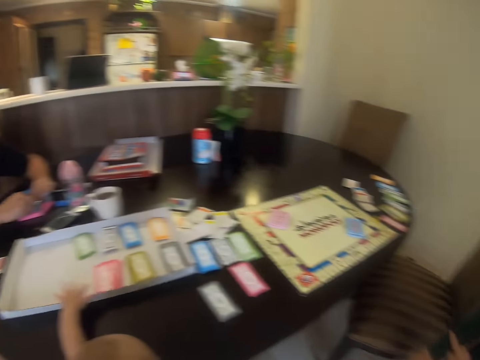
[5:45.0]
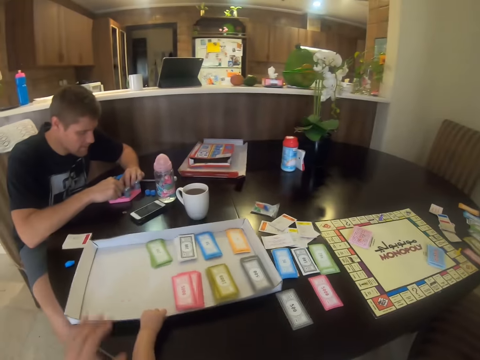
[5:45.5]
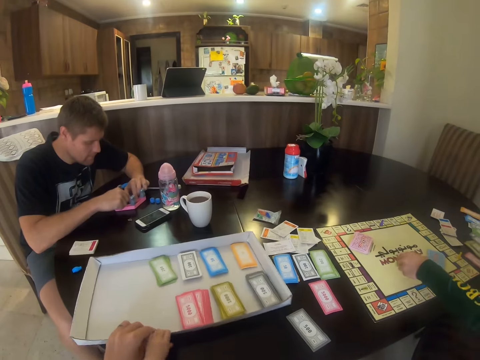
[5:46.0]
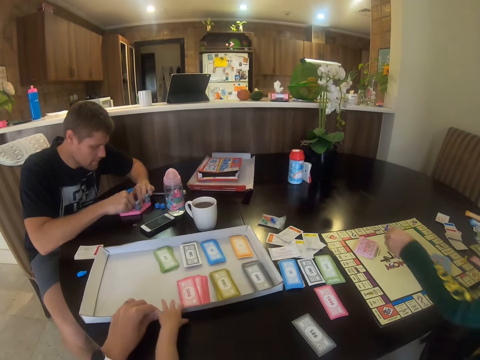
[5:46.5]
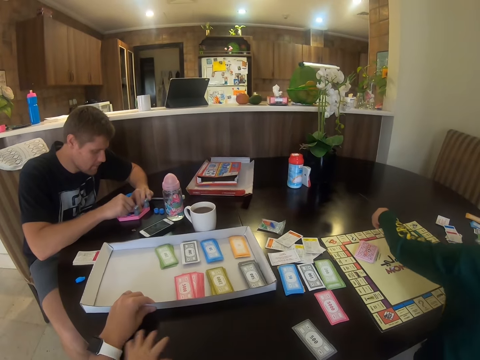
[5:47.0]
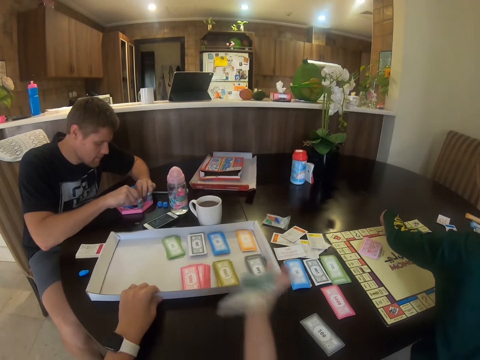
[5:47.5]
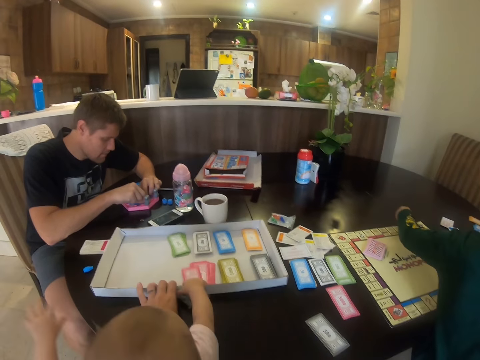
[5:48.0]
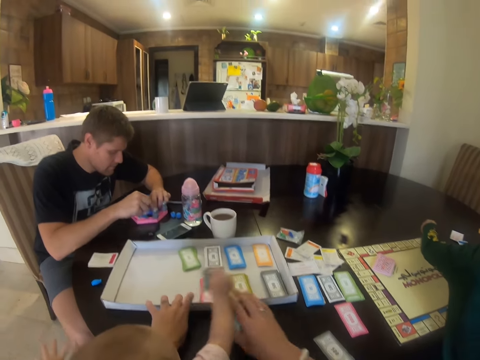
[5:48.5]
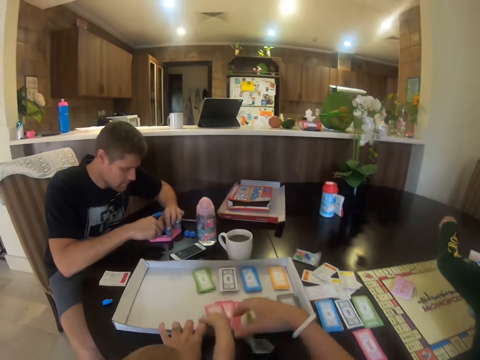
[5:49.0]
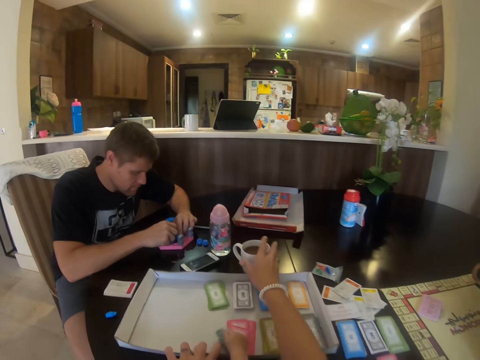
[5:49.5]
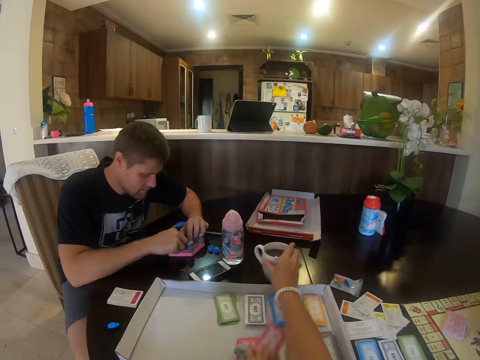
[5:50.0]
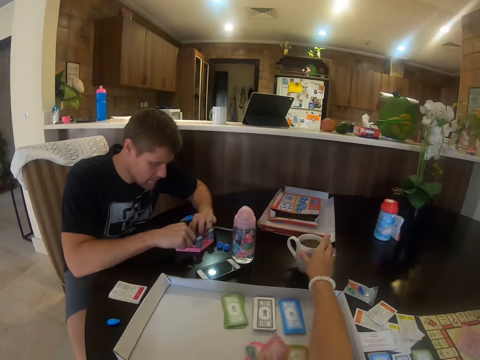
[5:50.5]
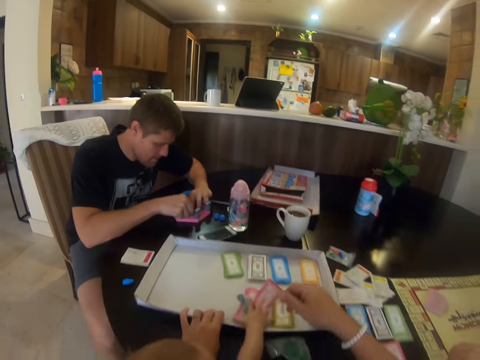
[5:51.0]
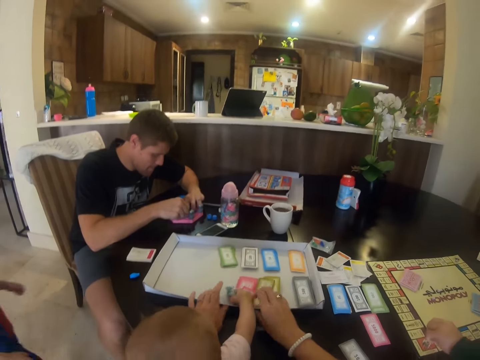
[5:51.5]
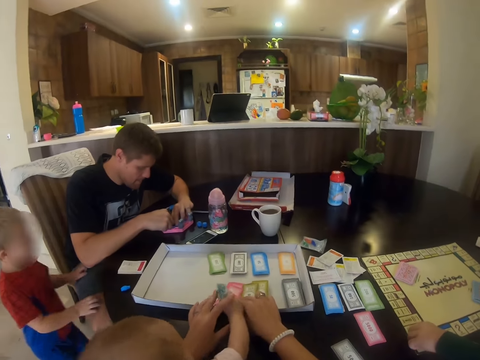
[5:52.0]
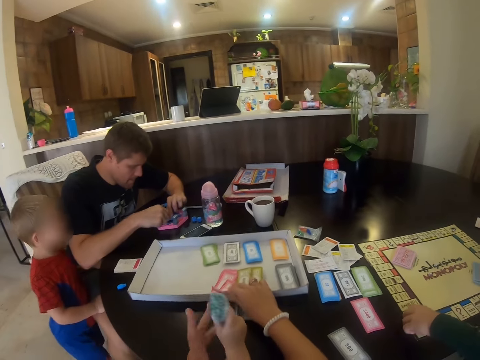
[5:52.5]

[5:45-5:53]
A child pulls the box. The camera wearer holds the box and moves the box with cards in the table. They pick up a card. The child holds the box. The camera wearer moves a cup of drink and holds the cards.

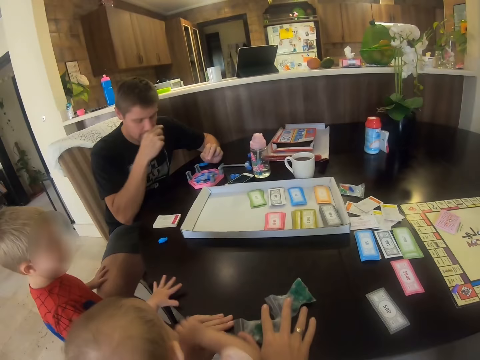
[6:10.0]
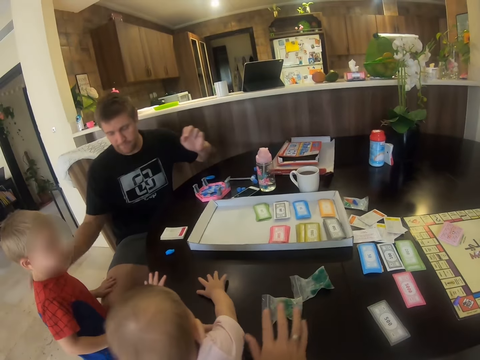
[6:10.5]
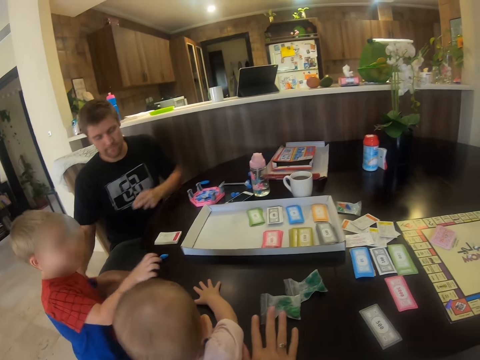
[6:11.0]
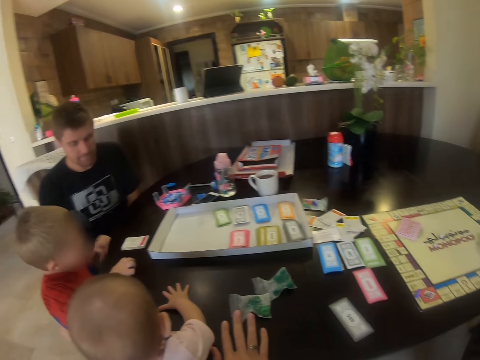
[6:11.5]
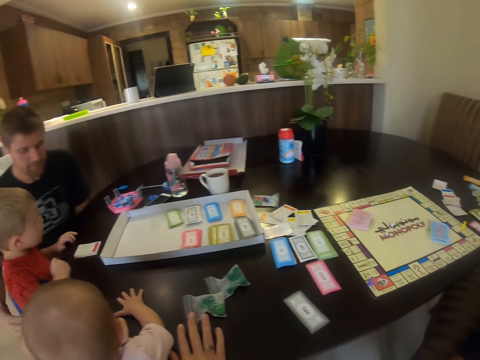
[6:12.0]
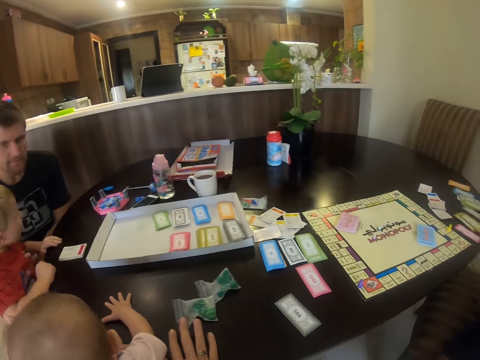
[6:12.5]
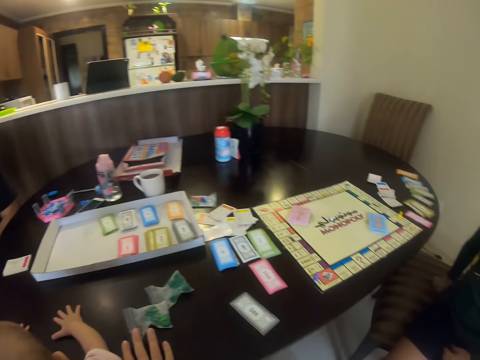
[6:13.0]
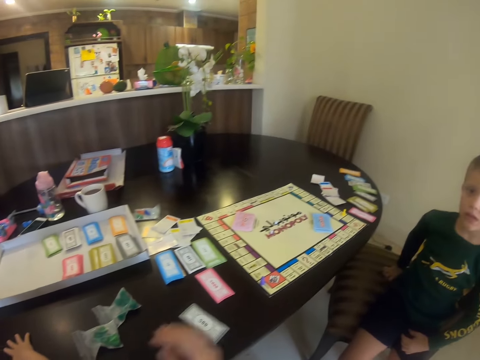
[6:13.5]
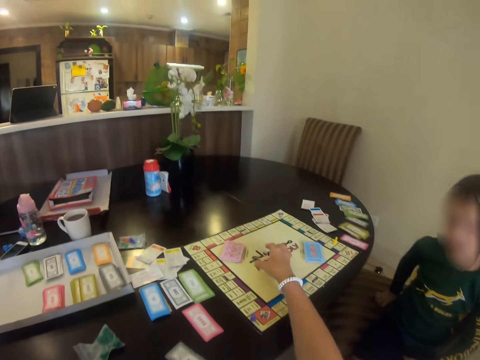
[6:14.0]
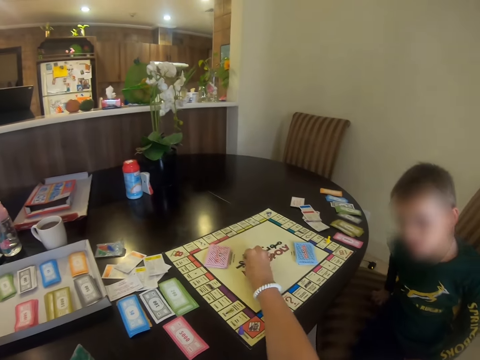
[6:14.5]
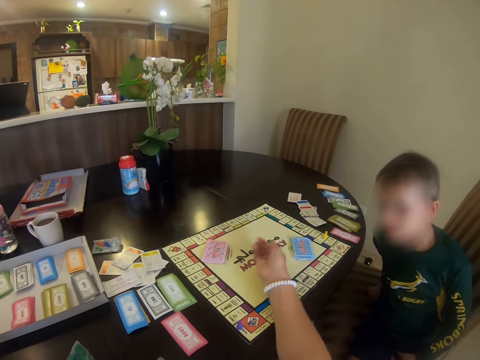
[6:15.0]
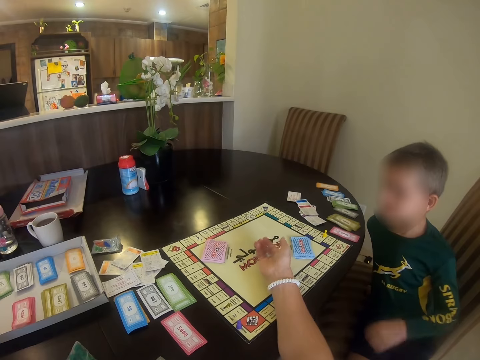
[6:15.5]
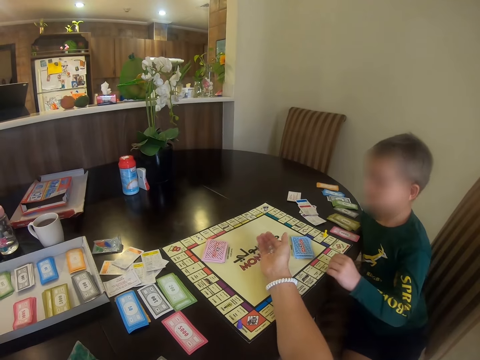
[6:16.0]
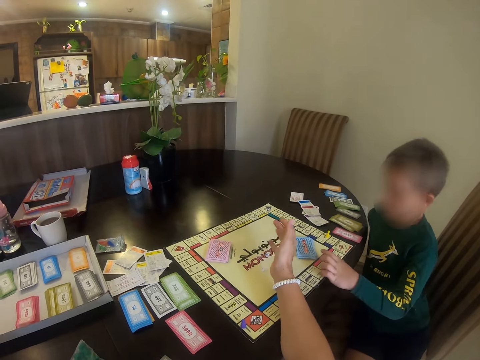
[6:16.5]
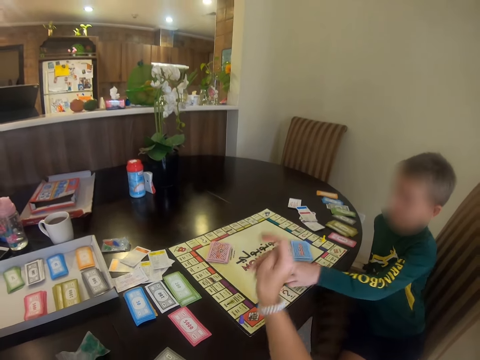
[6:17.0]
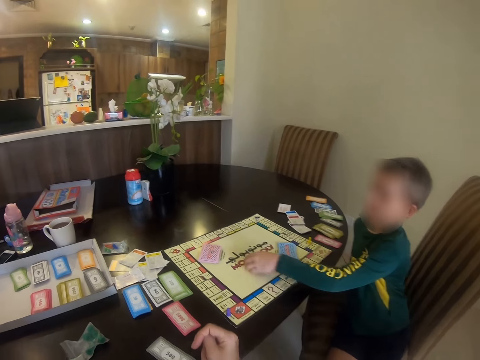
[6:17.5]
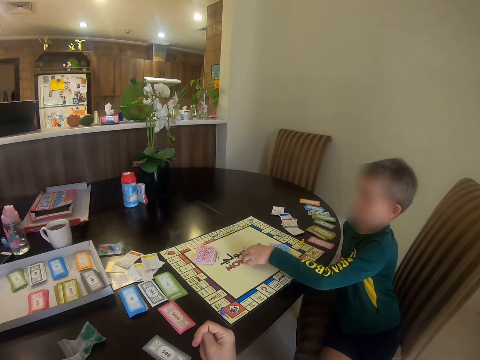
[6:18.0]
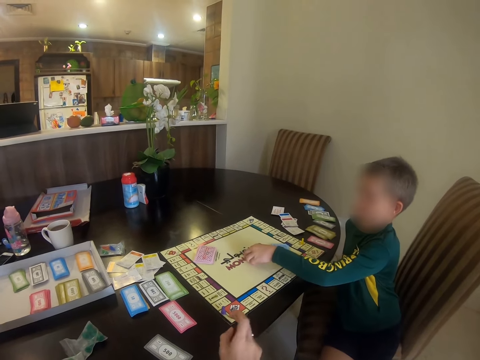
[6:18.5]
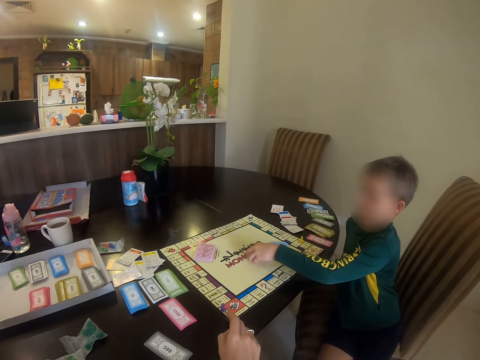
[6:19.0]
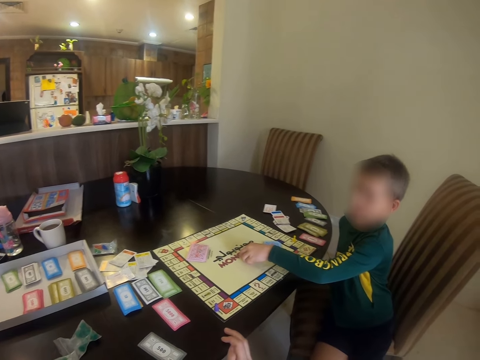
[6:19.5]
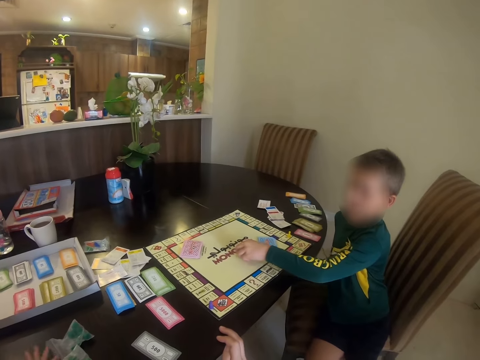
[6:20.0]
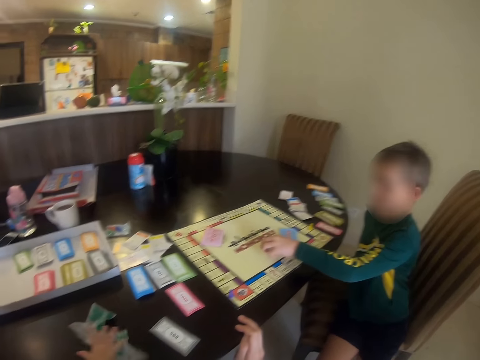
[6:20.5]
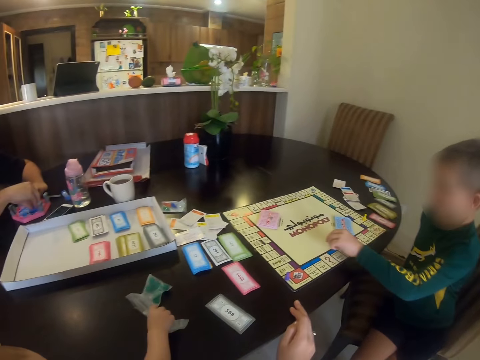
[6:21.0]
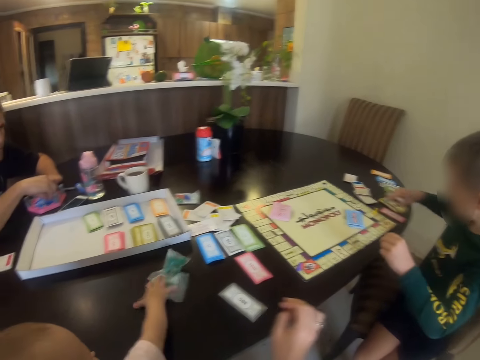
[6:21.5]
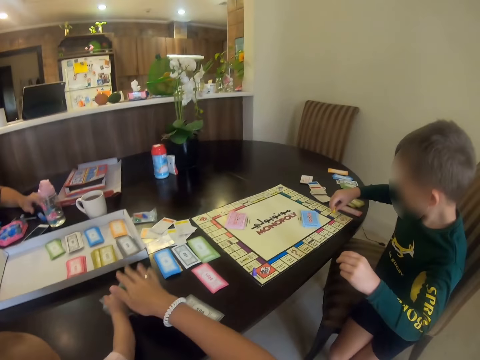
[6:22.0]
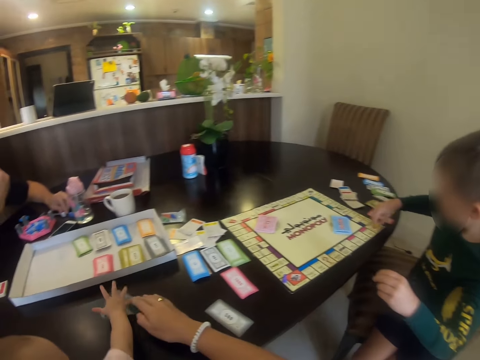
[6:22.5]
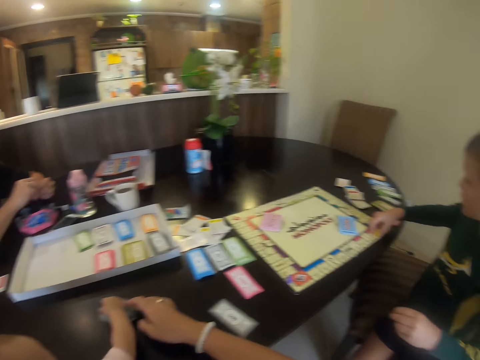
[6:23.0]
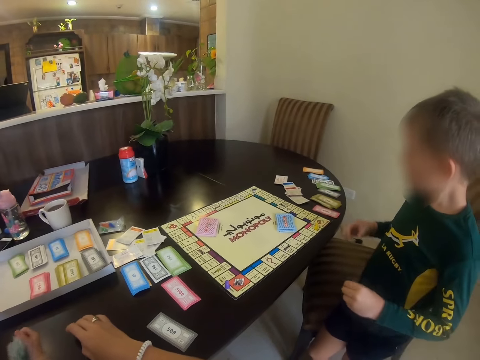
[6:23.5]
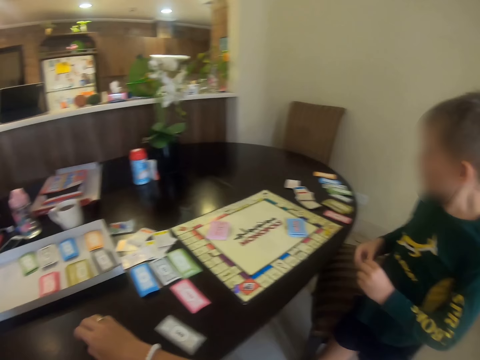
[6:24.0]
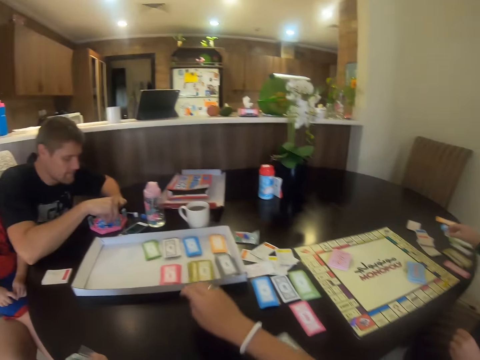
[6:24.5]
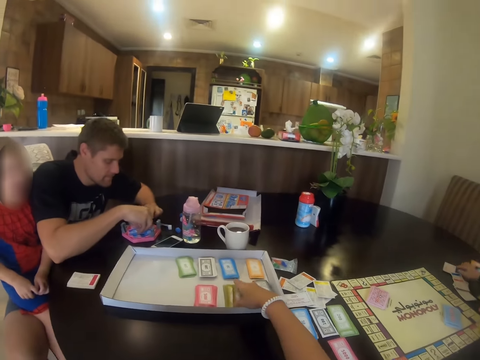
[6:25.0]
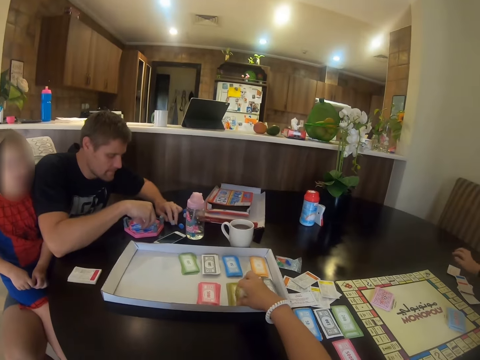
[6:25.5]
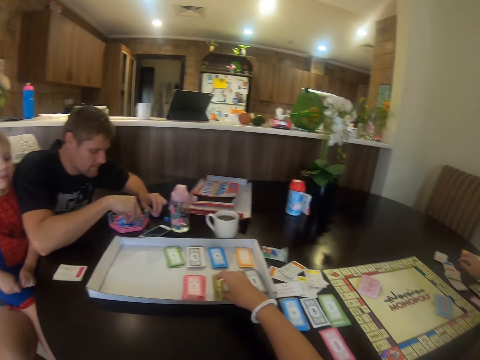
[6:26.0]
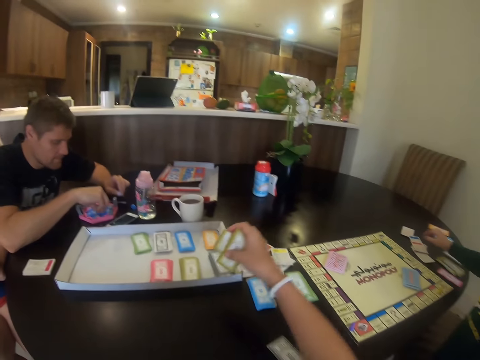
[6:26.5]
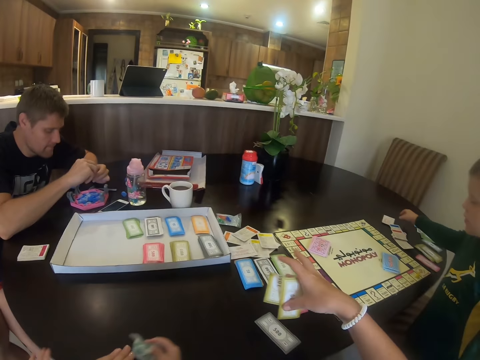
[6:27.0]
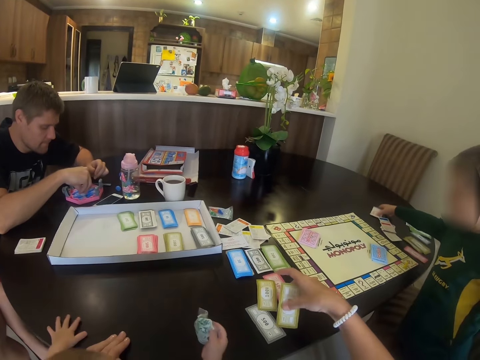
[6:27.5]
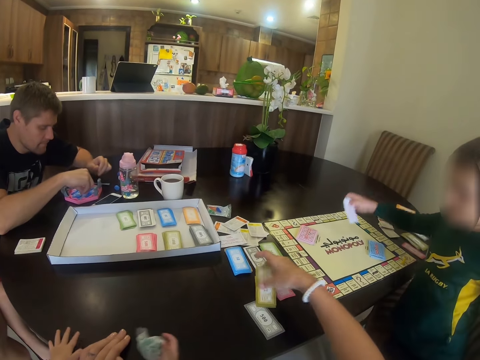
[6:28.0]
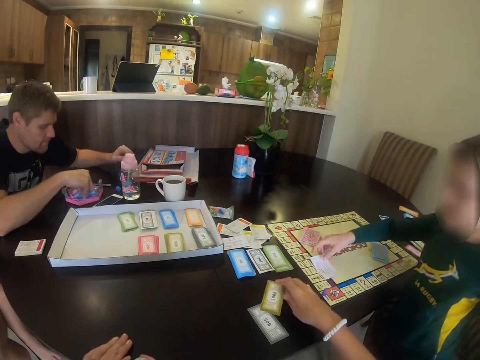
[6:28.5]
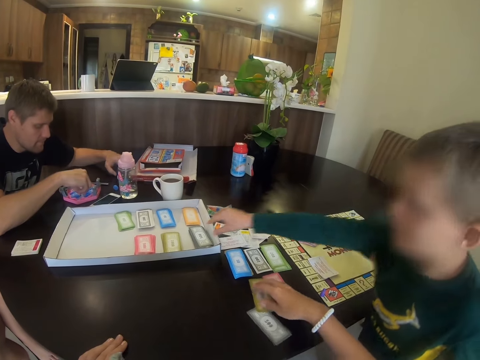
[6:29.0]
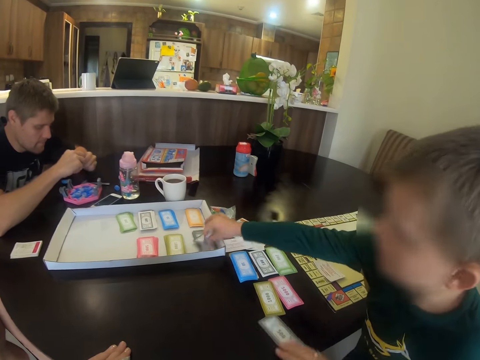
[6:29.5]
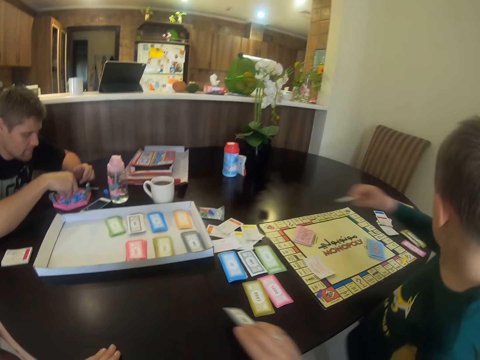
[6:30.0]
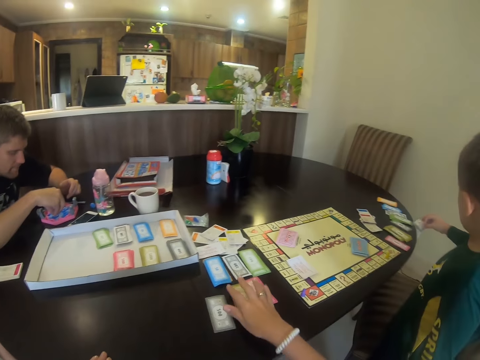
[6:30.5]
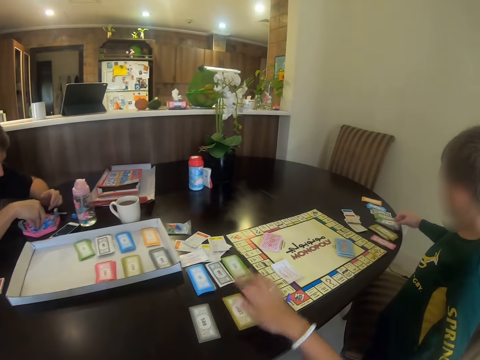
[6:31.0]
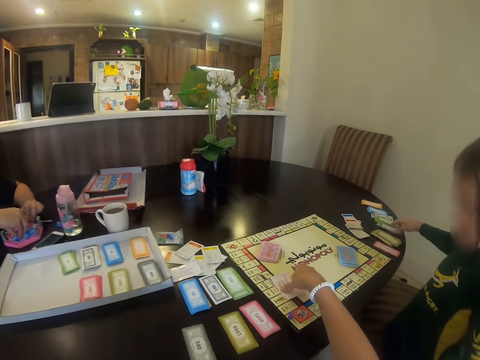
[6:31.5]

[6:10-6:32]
A man pulls a child. The camera wearer picks the meeples in the board. They throw something. Another child picks something. The camera wearer places the meeples on the board. The second child moves something. A third child plays with a nylon. The camera wearer picks the cards. The second child picks a card. The camera wearer puts the cards on the table. The second child puts the card on the chart. The man fixes a toy. The second child picks a card. The camera wearer puts the card on the chart and picks the card.
